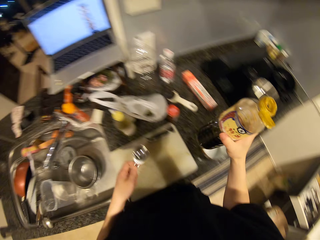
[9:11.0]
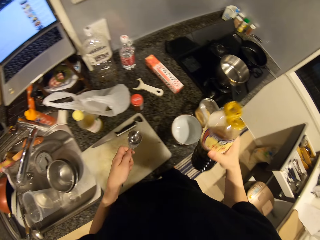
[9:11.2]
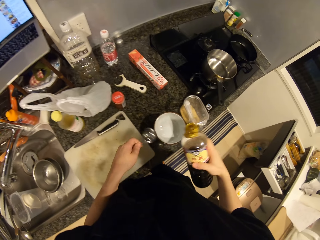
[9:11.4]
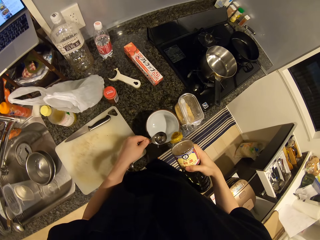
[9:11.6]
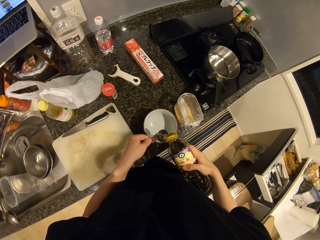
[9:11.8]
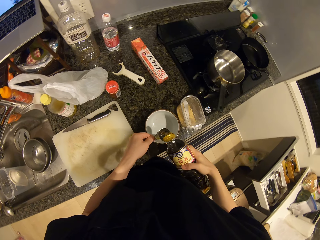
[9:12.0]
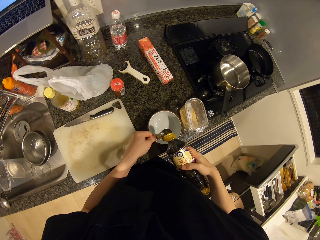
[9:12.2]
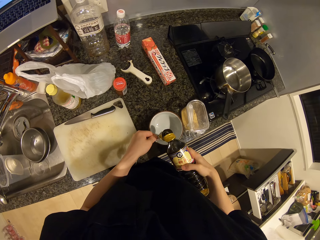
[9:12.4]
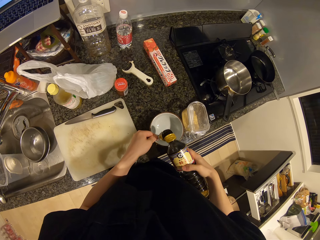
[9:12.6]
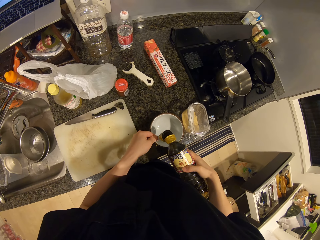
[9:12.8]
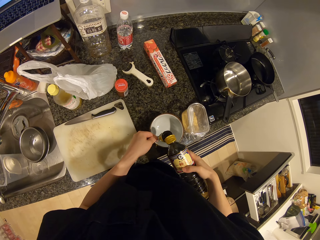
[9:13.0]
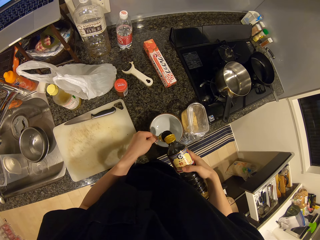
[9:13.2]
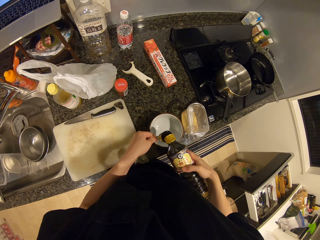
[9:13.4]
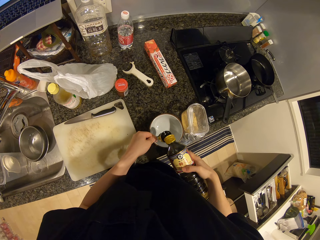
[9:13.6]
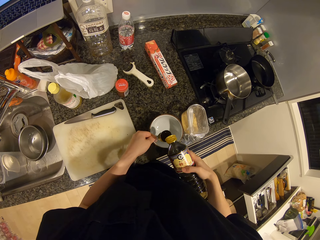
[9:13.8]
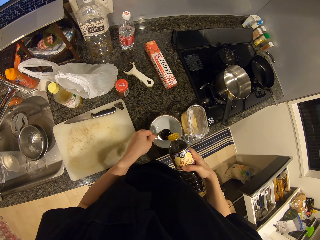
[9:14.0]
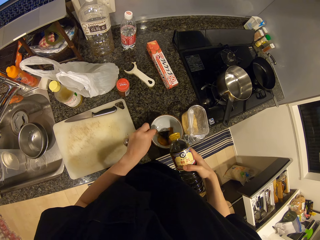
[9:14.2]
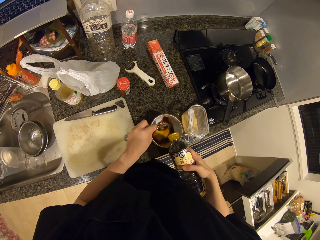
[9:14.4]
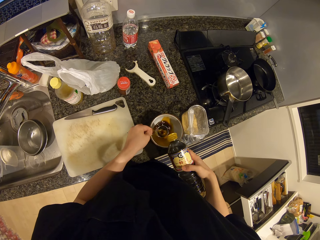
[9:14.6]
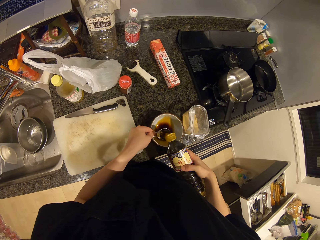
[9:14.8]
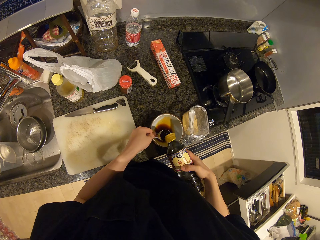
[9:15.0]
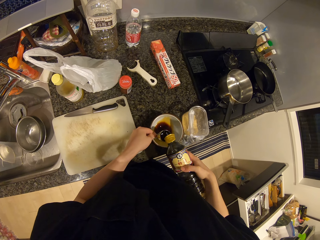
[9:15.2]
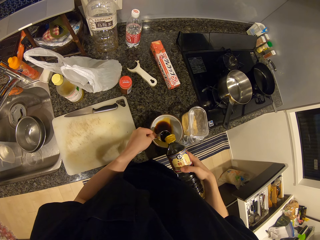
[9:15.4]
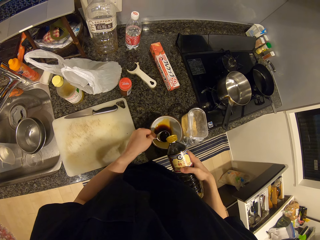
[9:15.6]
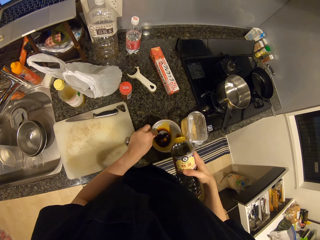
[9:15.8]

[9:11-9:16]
The camera wearer pours the liquid in the bottle into the scoop spoon. They pour something in the bowl. They put something in the spoon and pour something in the bowl.

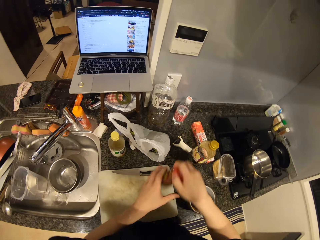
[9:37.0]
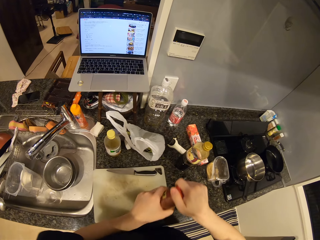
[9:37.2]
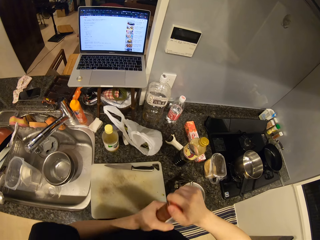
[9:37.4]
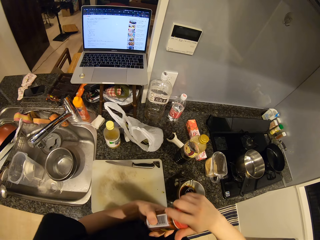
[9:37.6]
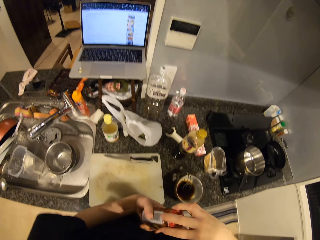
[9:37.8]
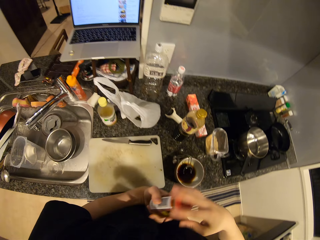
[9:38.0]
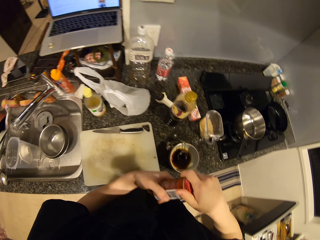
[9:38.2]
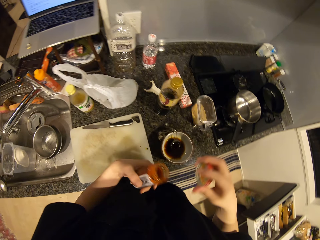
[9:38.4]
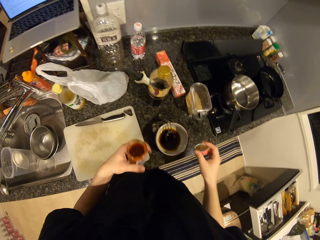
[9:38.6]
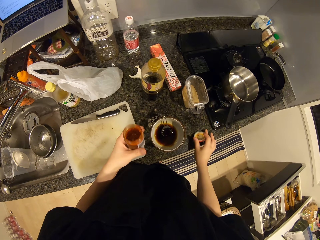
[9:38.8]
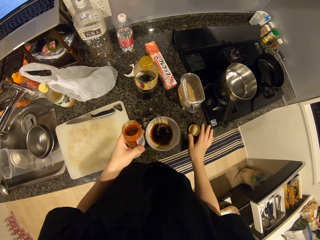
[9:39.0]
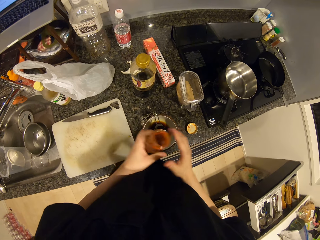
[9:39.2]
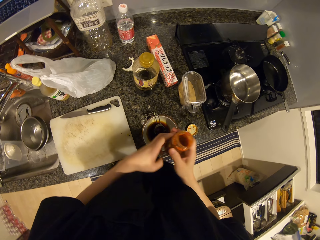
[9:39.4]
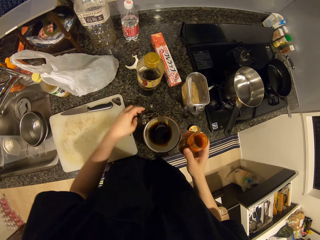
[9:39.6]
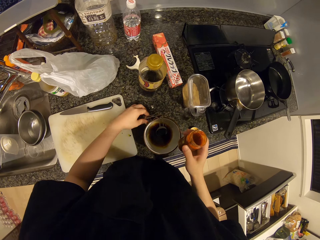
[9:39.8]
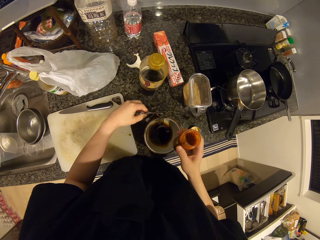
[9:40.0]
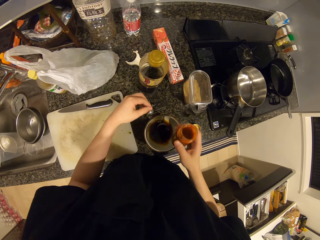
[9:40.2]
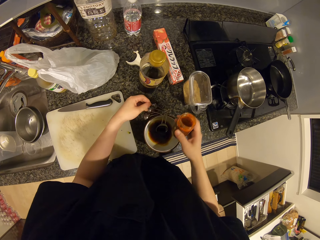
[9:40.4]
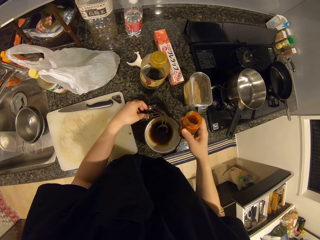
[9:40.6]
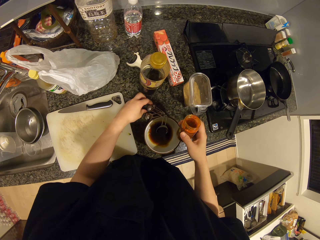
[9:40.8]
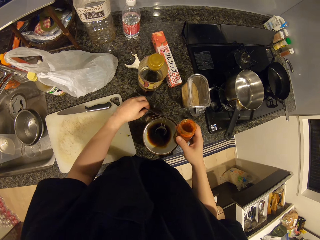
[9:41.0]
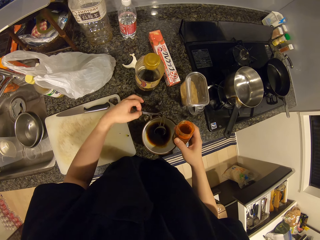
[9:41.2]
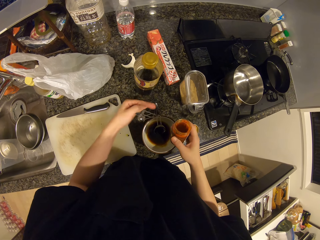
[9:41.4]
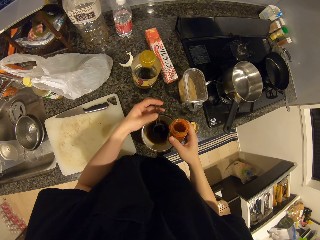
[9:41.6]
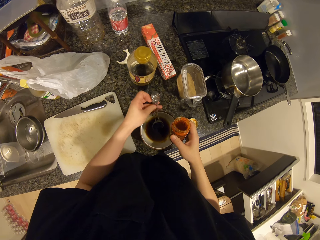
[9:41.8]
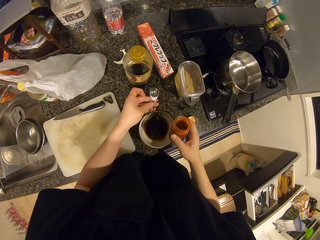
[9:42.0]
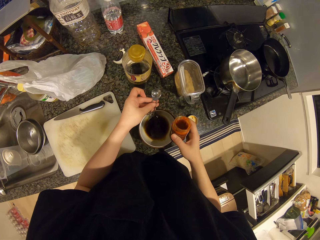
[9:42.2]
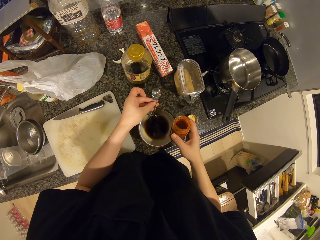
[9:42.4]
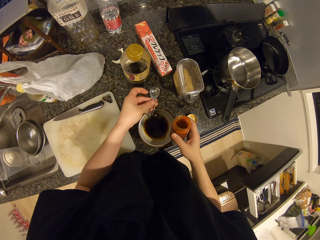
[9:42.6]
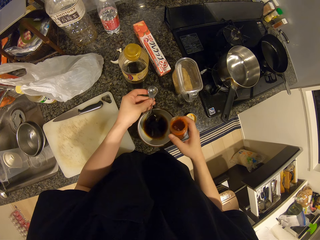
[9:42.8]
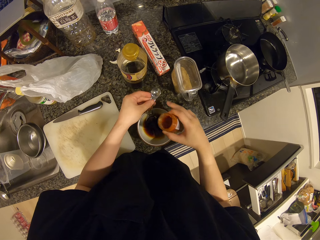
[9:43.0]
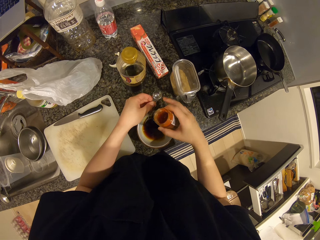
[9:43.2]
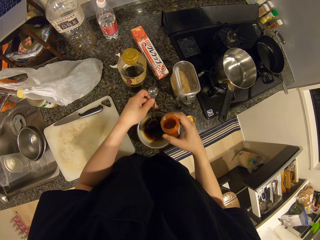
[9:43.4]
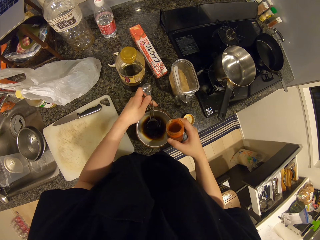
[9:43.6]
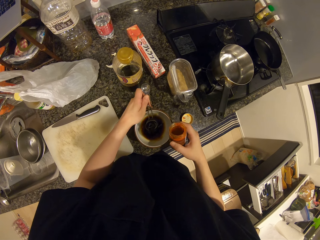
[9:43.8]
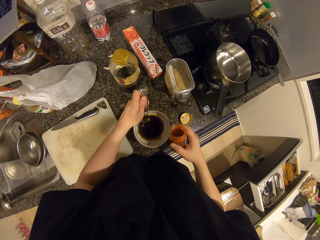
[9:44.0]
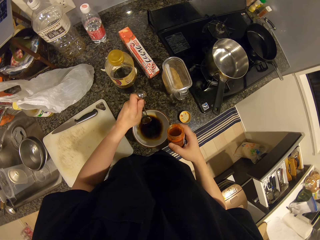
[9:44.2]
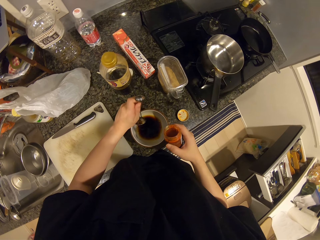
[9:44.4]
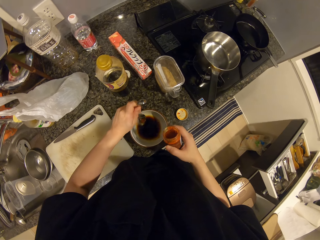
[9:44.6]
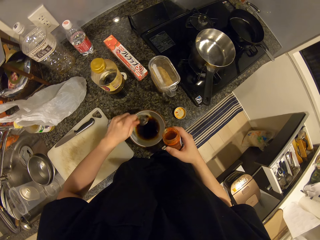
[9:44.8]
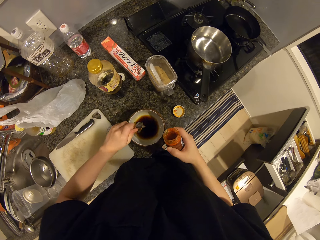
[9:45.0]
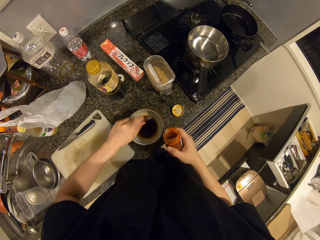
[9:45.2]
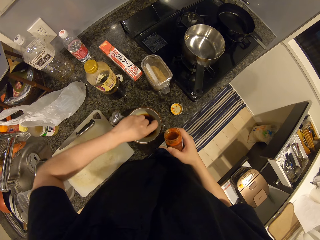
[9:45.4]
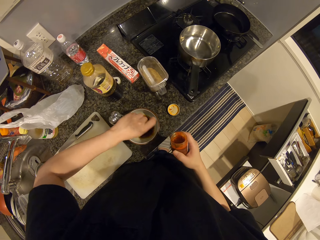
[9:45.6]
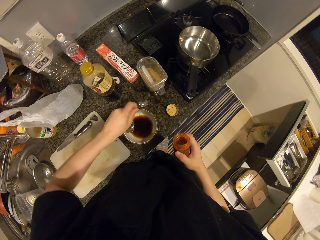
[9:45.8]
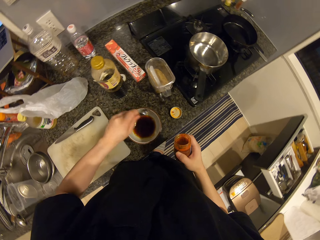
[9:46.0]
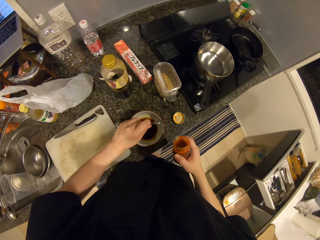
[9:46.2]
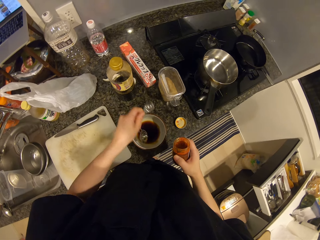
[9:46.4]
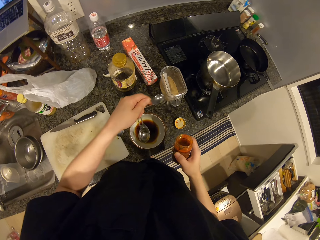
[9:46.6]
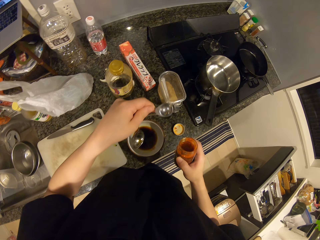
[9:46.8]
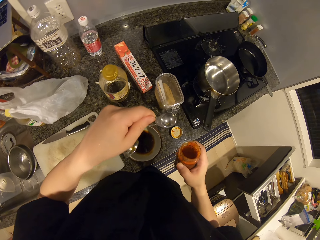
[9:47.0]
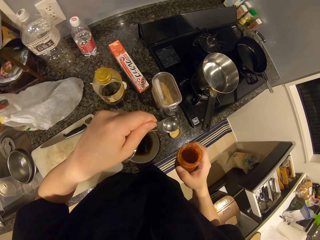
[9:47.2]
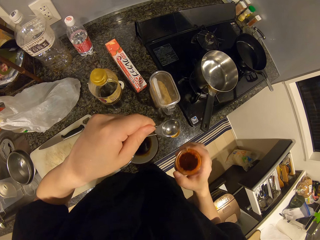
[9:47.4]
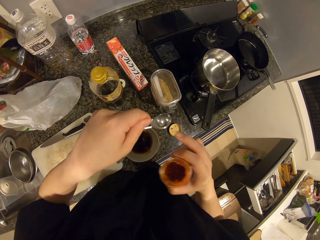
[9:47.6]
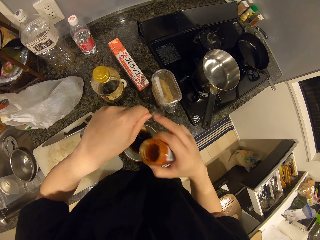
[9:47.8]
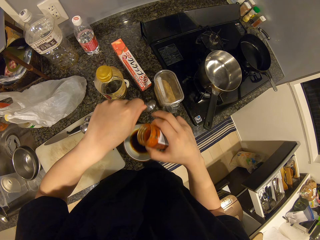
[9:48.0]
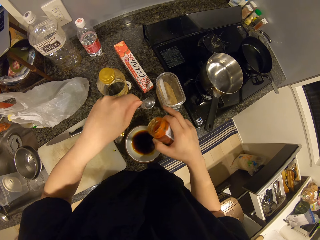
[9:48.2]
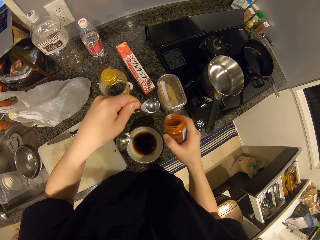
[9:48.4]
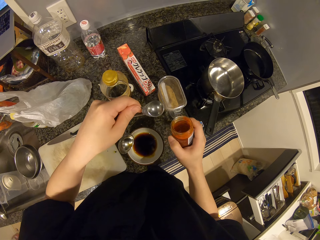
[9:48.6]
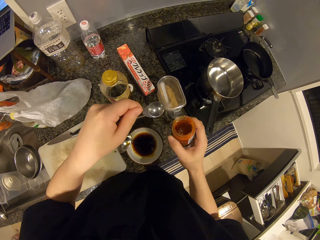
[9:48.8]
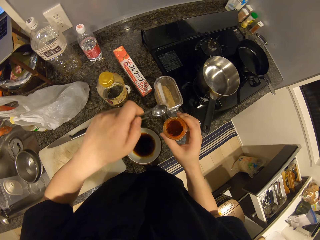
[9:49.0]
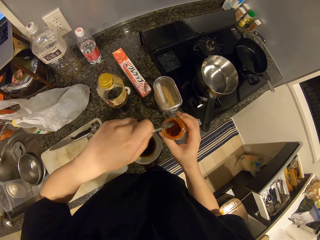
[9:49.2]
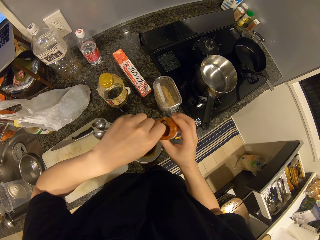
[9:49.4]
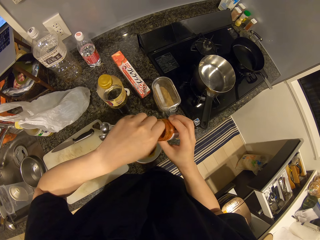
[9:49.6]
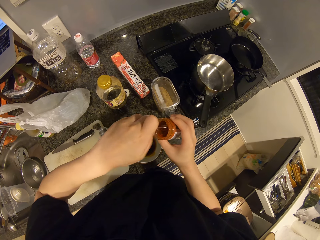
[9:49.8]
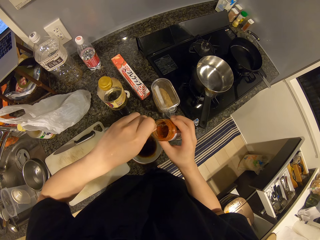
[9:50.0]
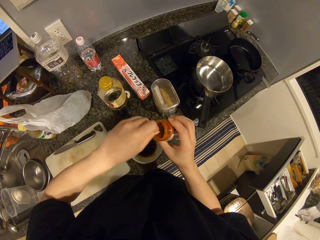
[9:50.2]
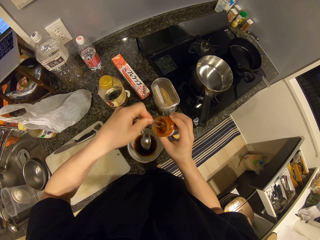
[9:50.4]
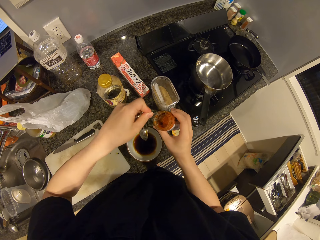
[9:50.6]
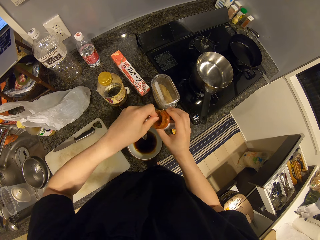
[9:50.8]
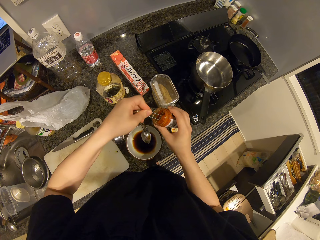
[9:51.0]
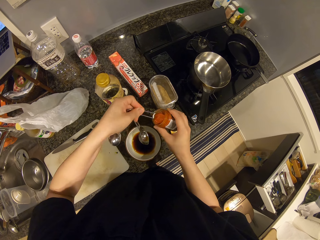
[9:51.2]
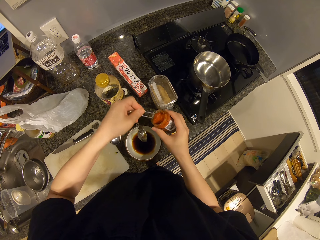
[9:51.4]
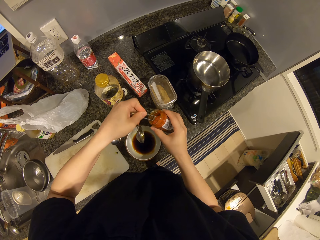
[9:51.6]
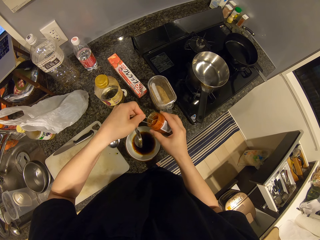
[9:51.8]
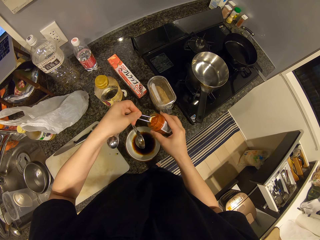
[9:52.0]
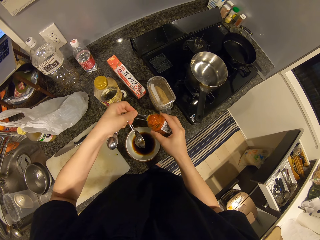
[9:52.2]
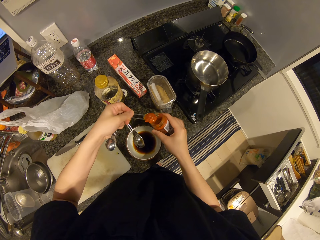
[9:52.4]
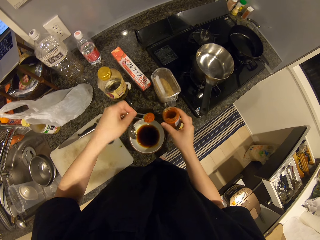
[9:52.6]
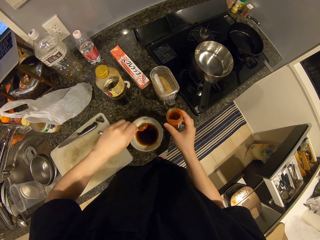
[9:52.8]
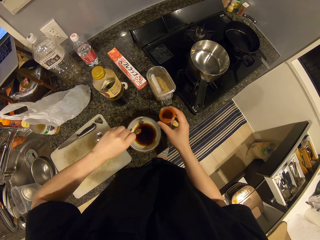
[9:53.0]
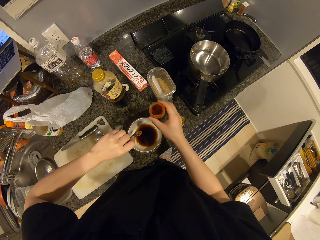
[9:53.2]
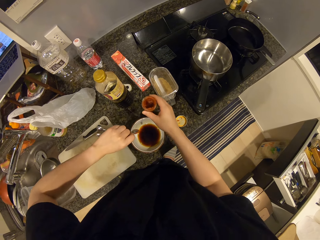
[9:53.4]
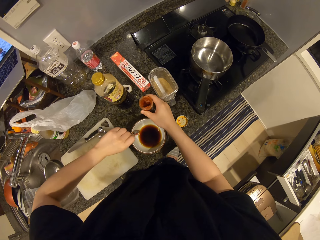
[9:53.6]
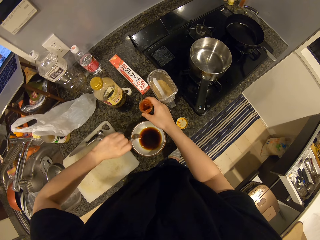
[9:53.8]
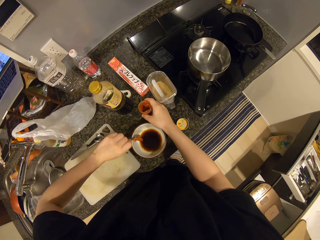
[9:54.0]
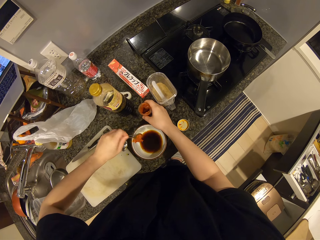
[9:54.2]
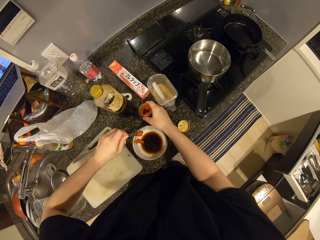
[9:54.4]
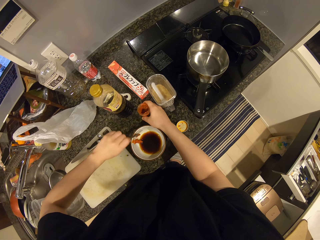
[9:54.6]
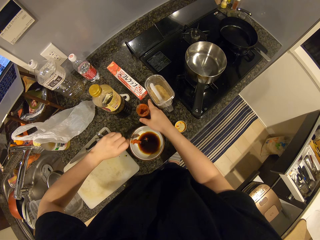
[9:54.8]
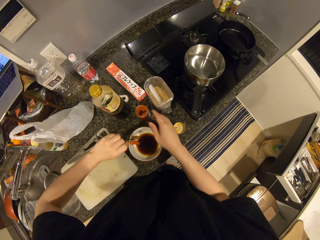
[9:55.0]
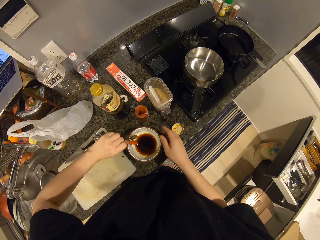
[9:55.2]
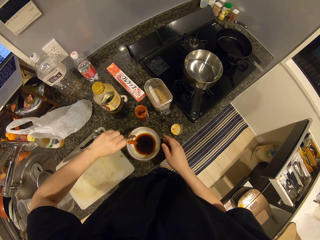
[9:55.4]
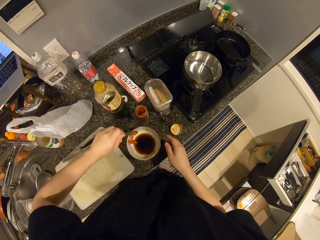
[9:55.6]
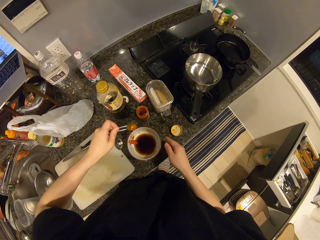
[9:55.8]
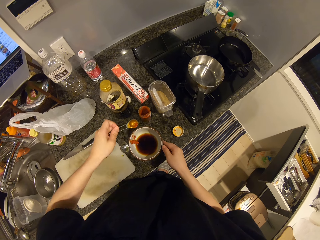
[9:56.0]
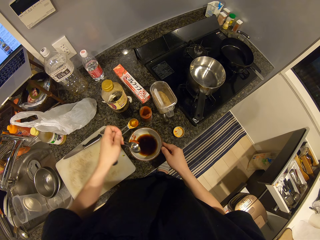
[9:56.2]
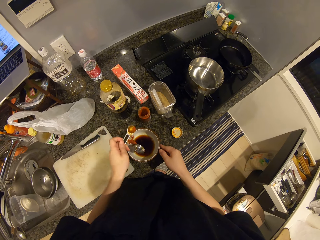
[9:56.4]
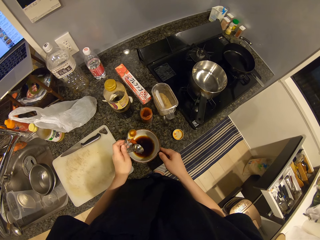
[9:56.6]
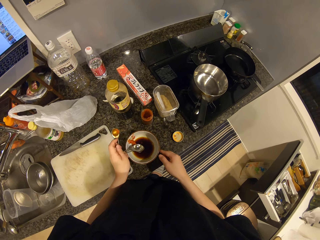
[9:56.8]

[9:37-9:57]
The camera wearer picks the container or can from the table with her right hand. She opens the bottle with her right hand. She drops the cover on the kitchen surface. She passes the container from her left hand to her right hand. She picks the measuring spoon from the bowl with her left hand. She touches the measuring spoon with her right middle finger. She stirs the liquid in the bowl with the measuring spoon. She holds the measuring spoon with her left hand. She packs sauce from the container with the measuring spoon. She puts the can on the table. She pours the sauce into the bowl.
